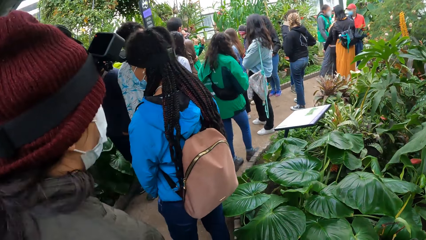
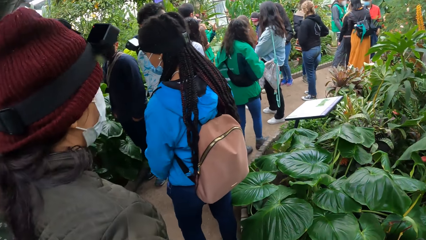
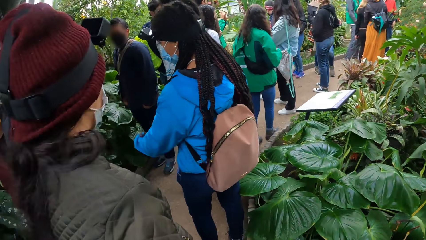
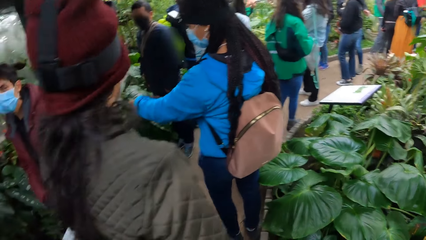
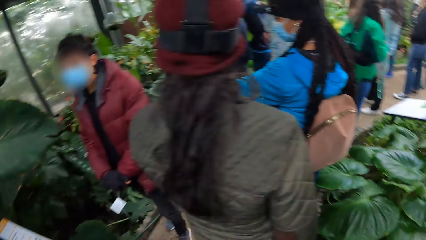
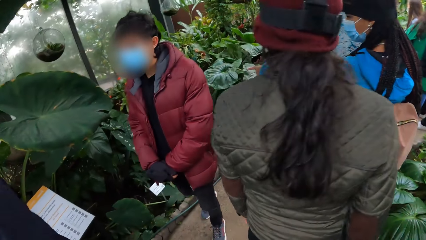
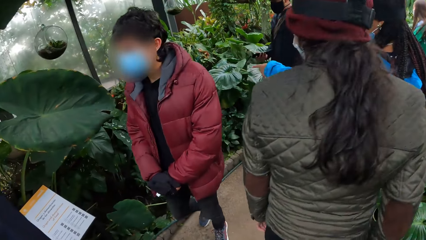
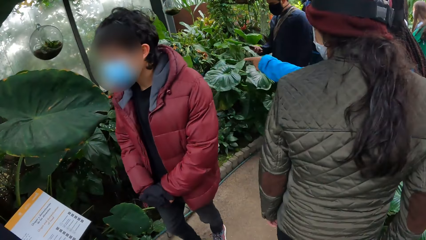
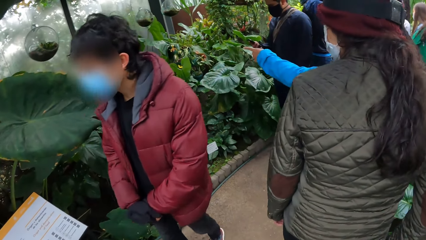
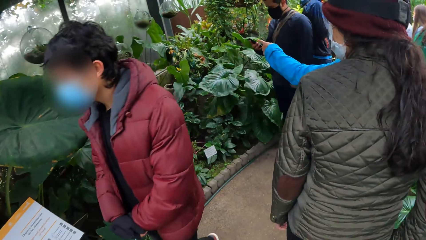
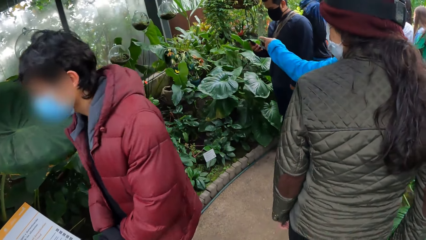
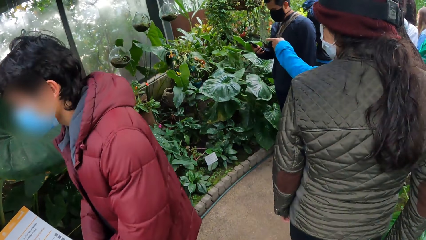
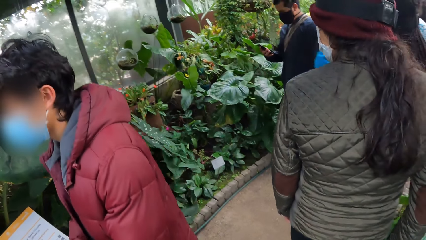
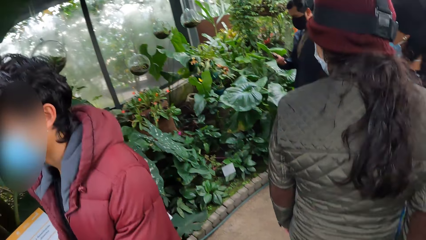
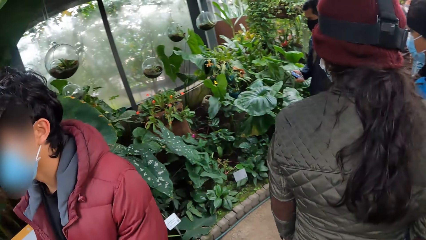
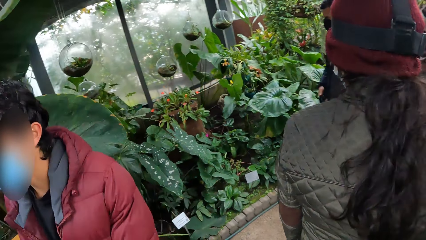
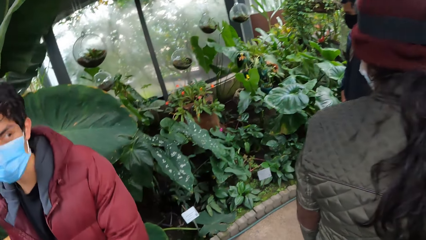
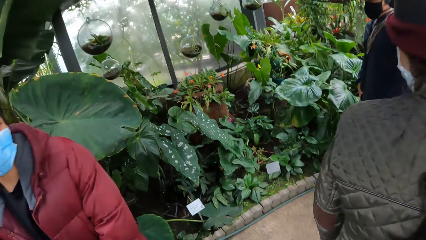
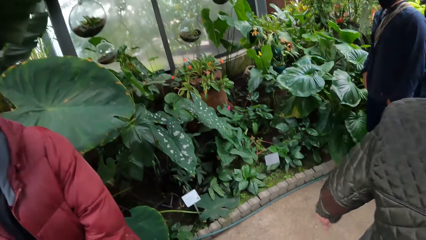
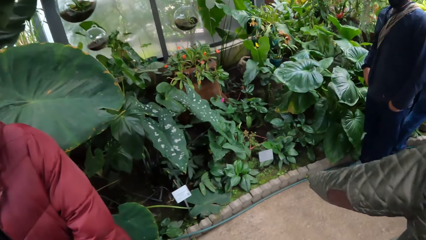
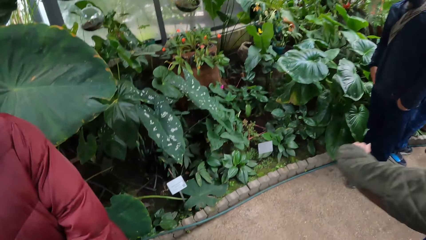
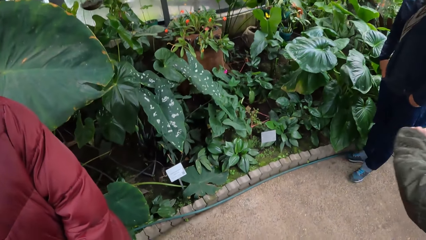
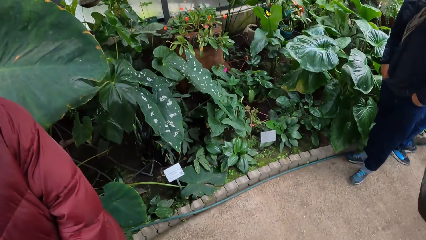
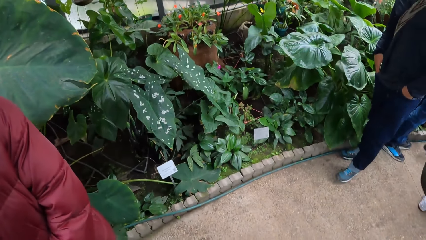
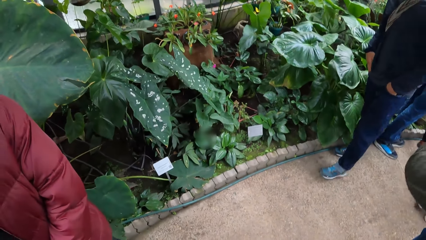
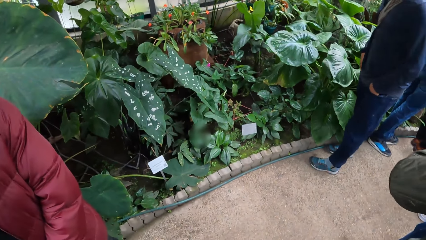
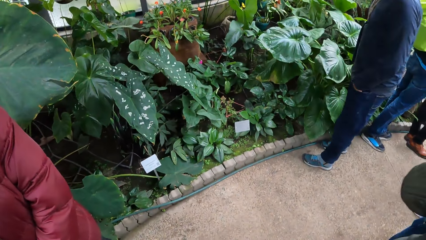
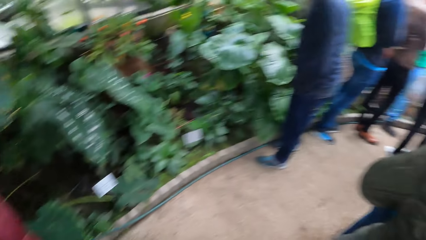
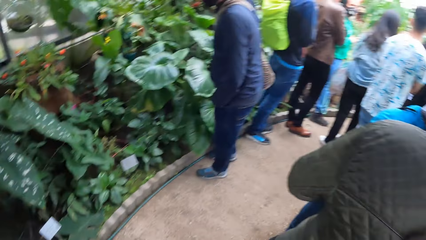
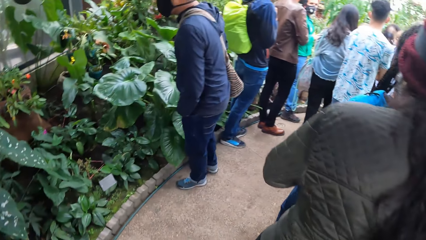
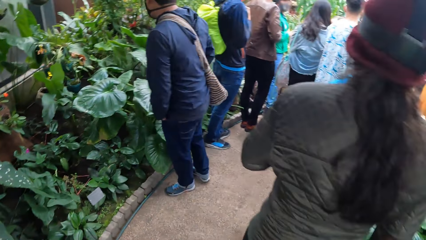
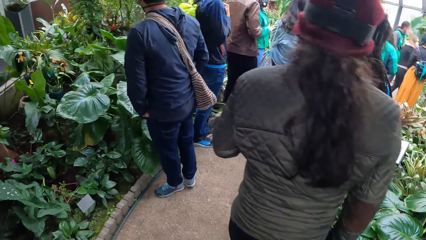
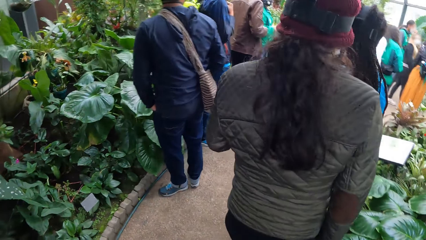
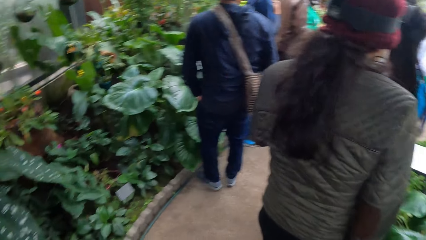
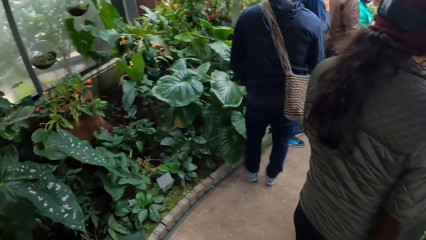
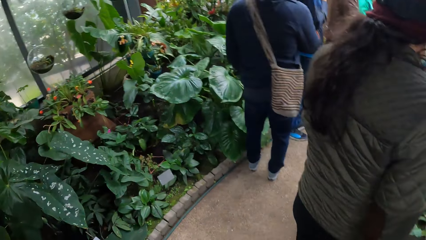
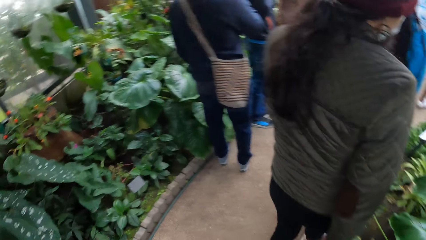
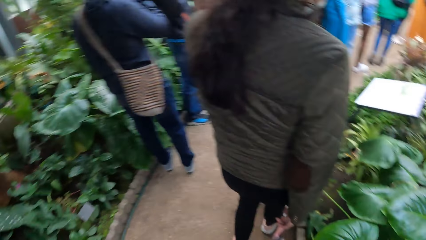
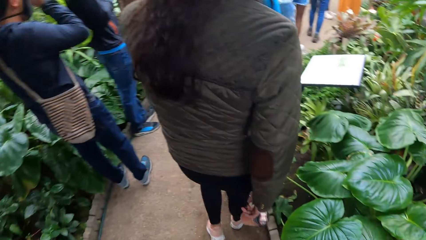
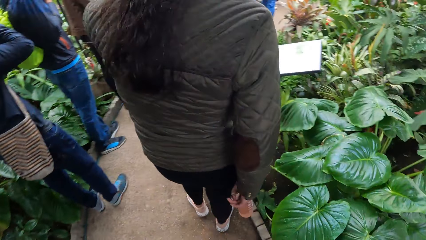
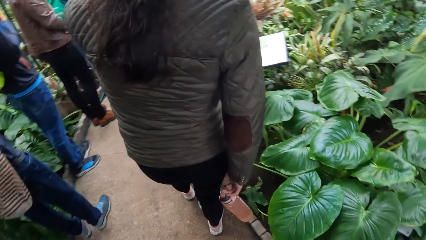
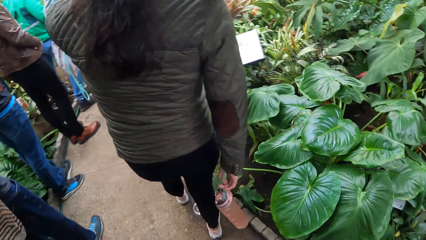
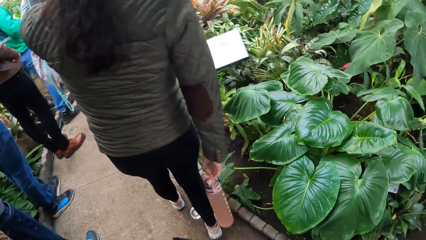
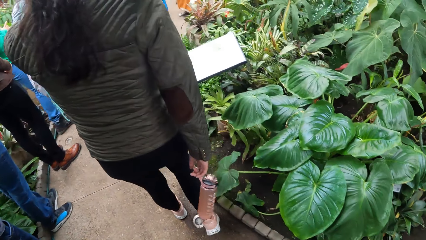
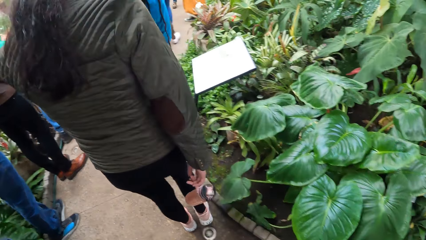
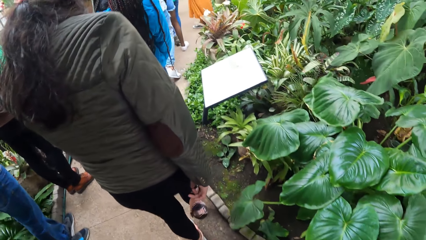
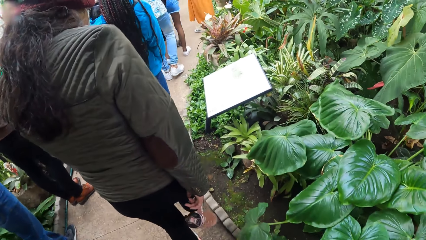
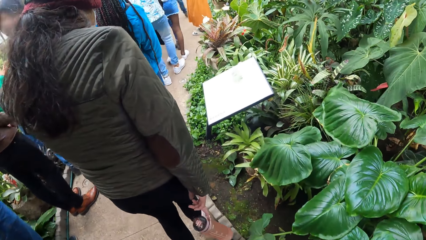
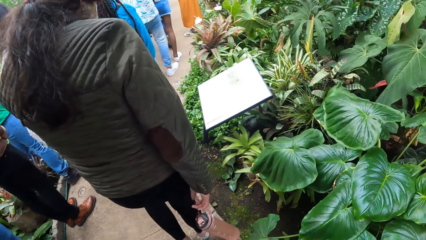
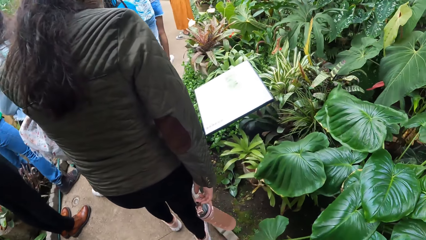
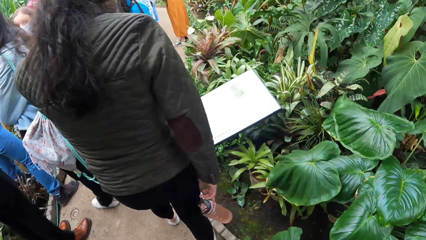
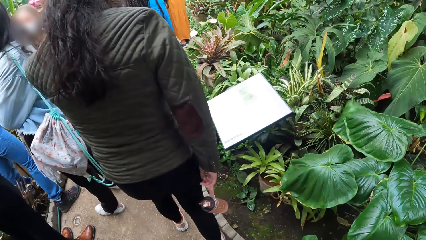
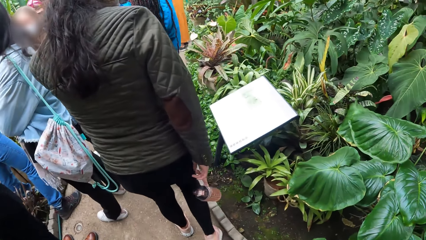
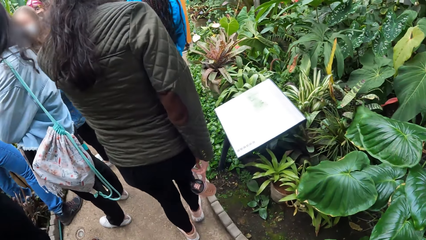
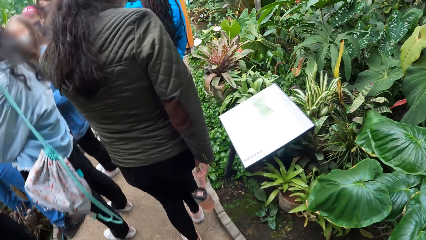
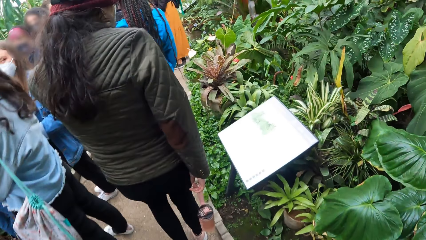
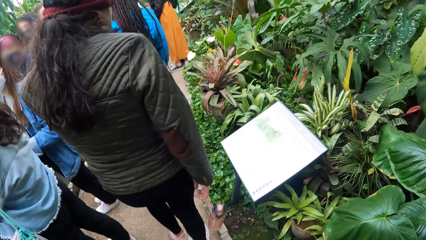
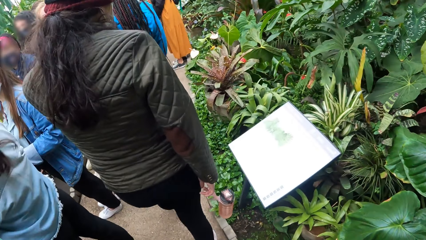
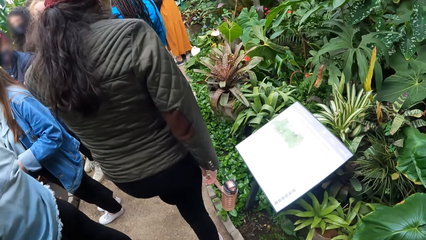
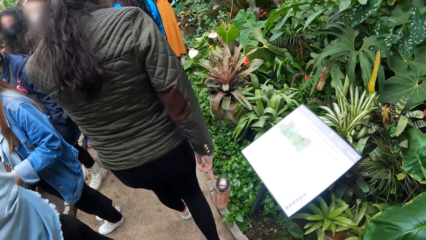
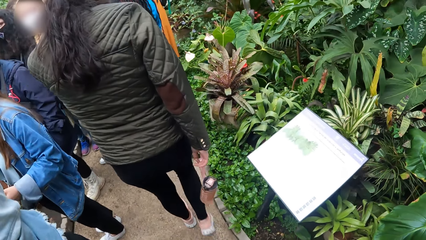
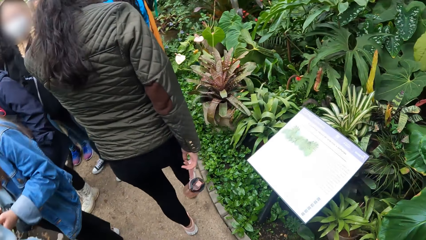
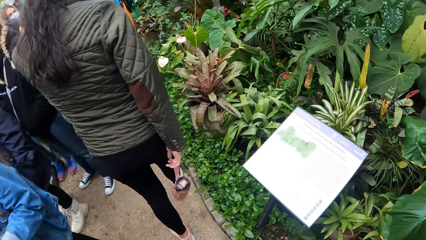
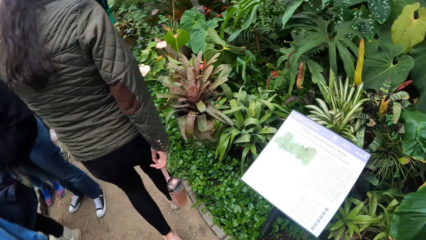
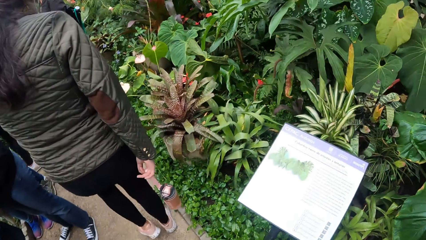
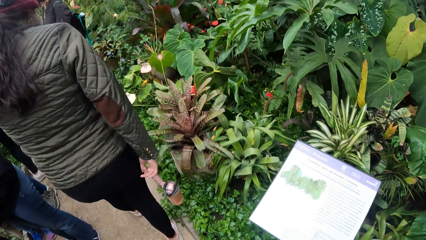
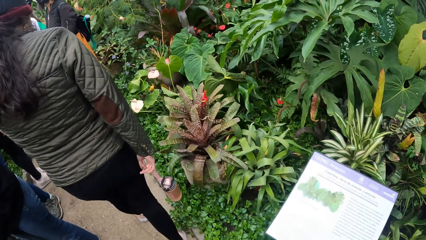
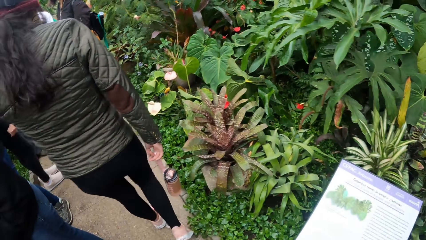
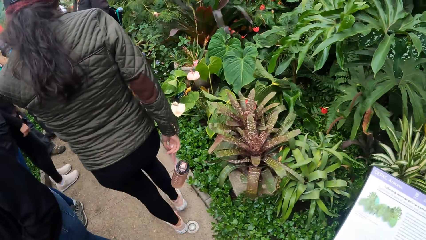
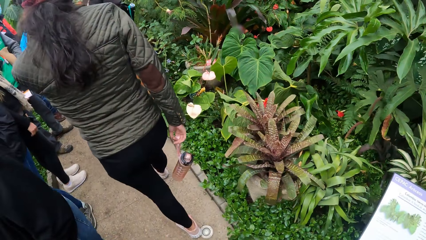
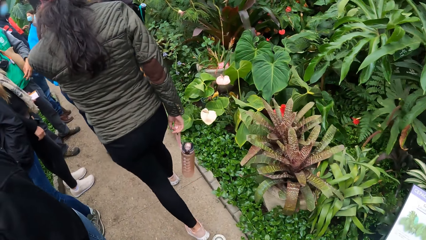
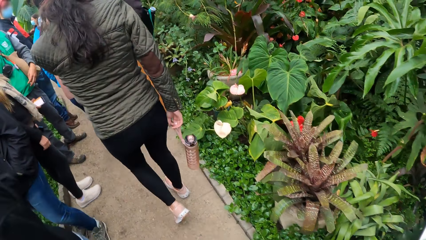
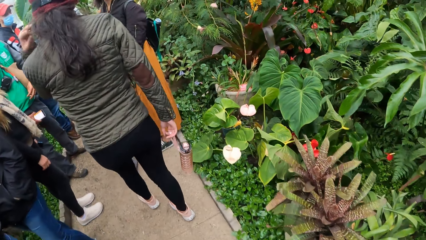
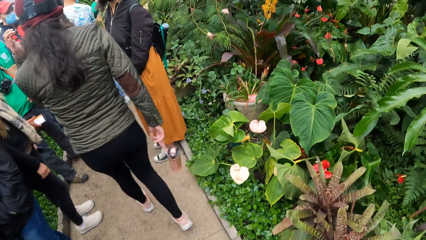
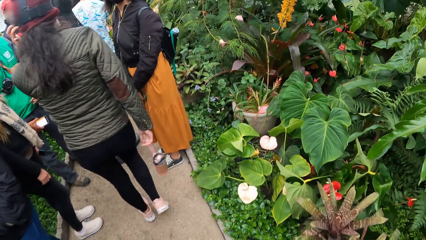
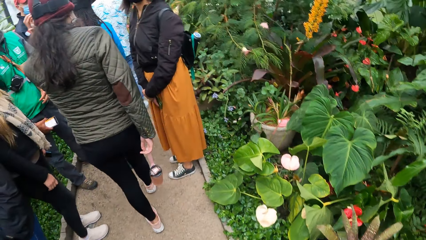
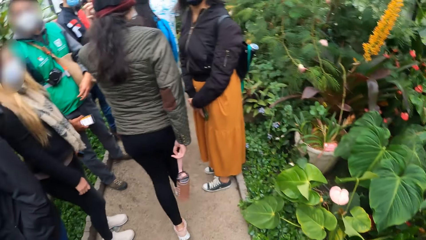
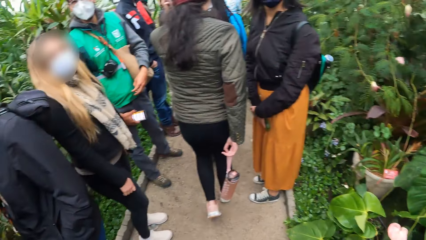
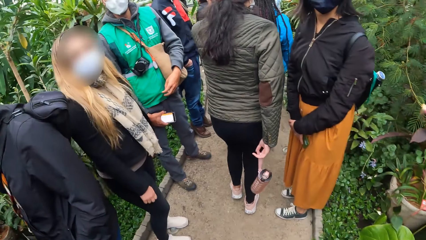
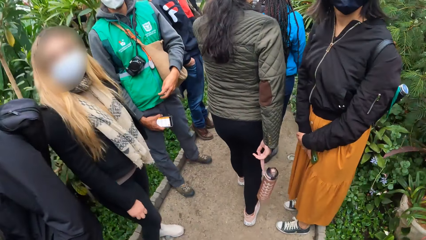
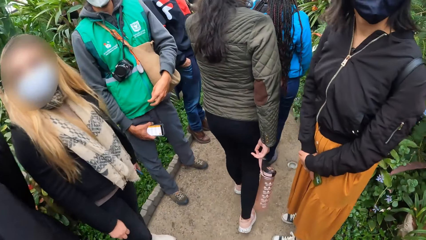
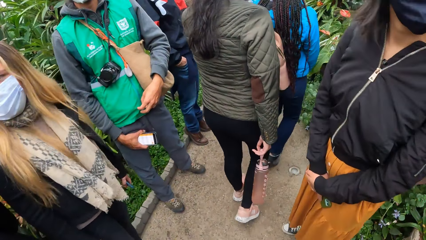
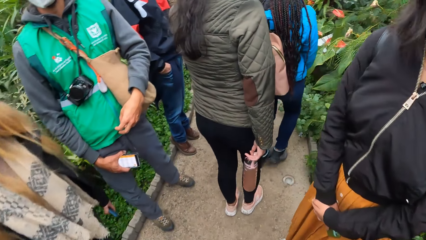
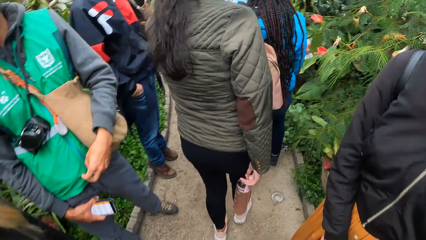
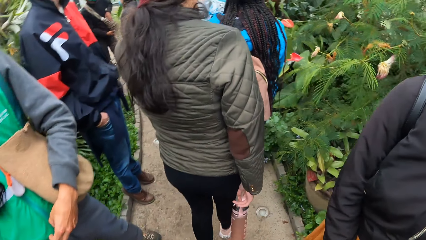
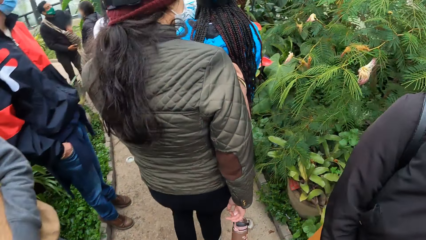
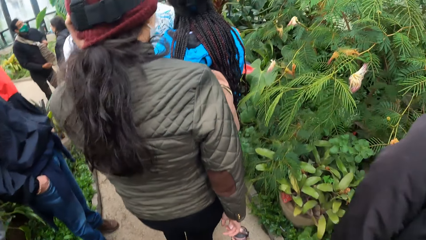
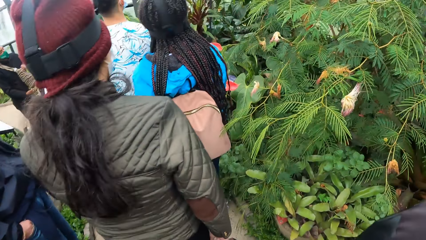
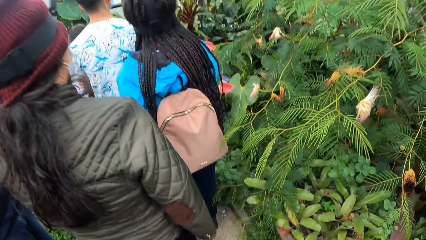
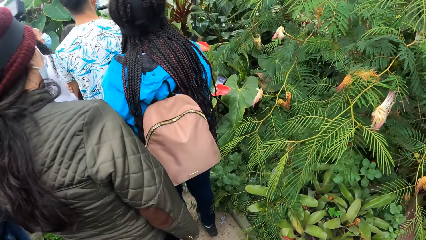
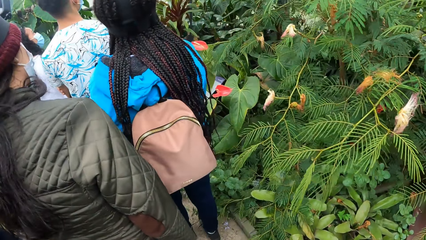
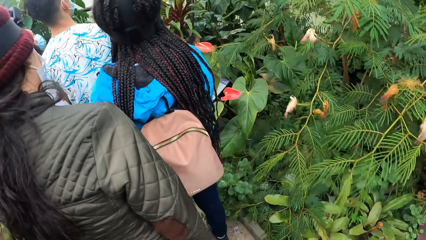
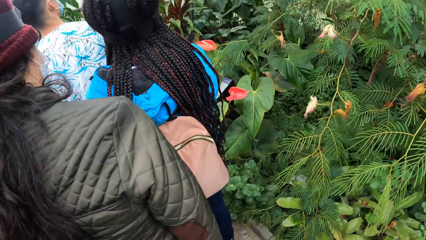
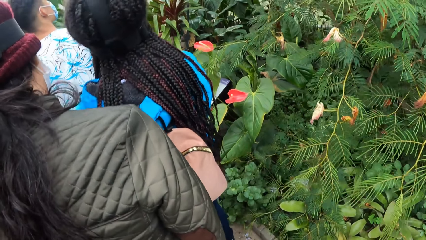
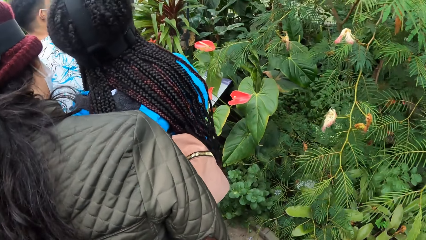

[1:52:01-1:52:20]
The camera wearer looks left. They look forward. They walk forward. They look right. They look forward.
